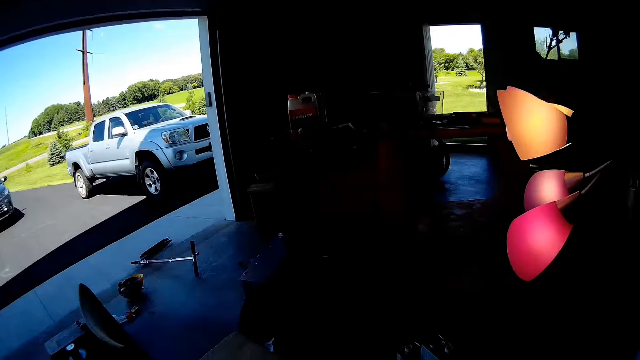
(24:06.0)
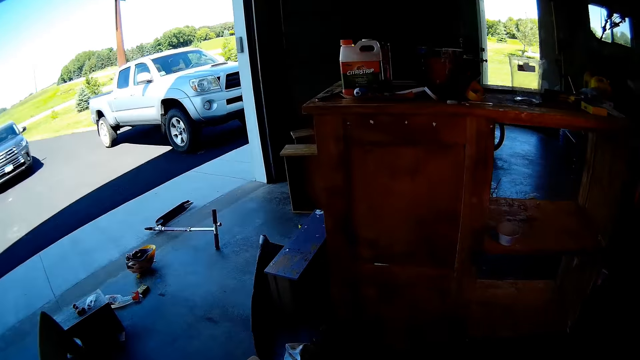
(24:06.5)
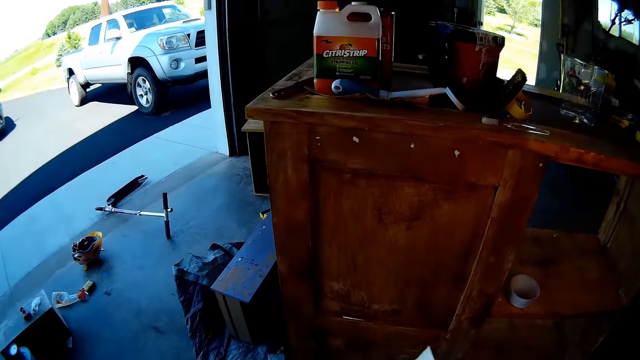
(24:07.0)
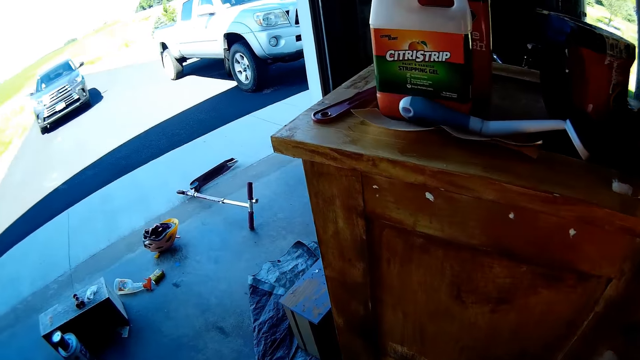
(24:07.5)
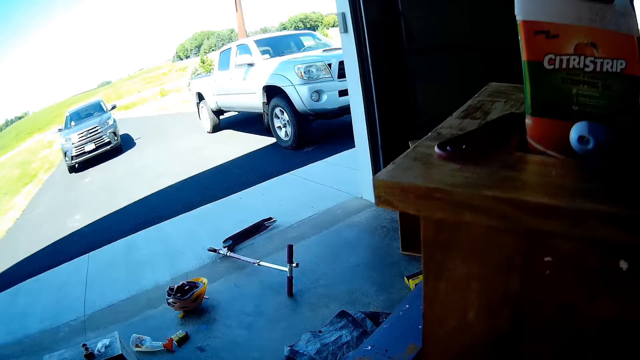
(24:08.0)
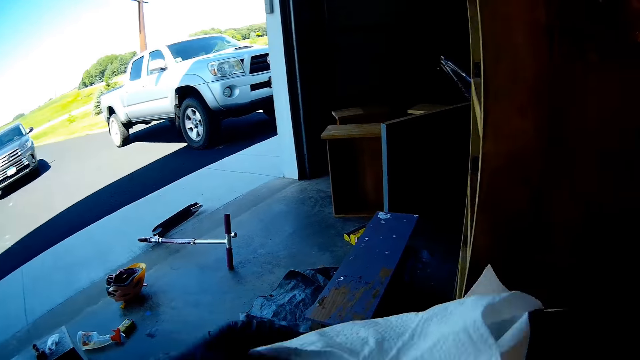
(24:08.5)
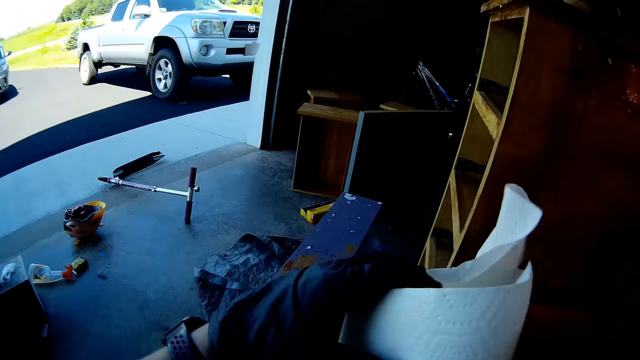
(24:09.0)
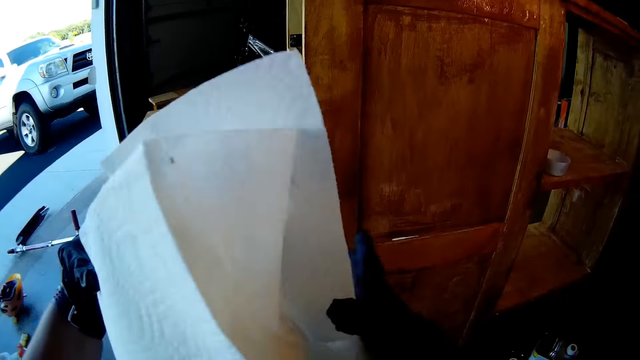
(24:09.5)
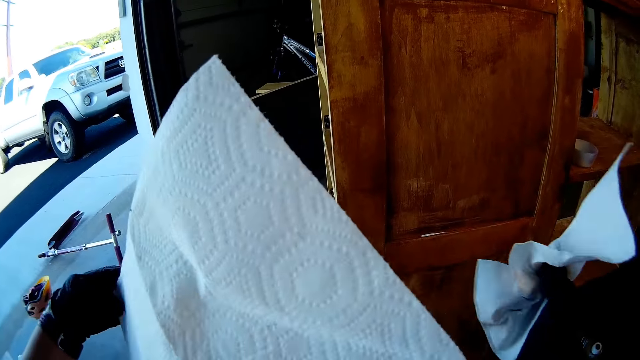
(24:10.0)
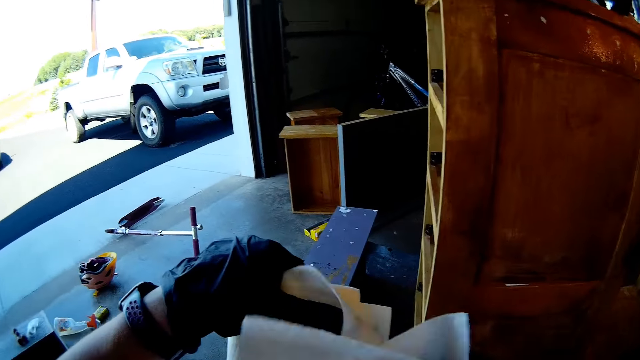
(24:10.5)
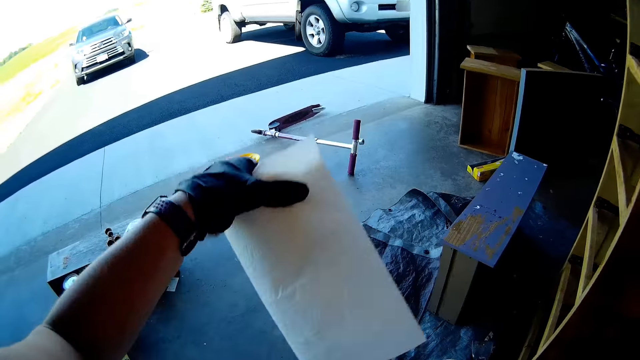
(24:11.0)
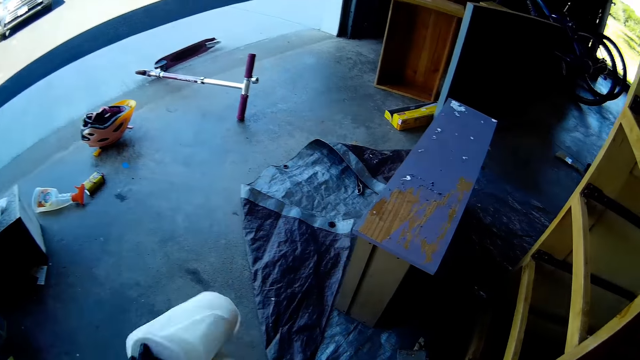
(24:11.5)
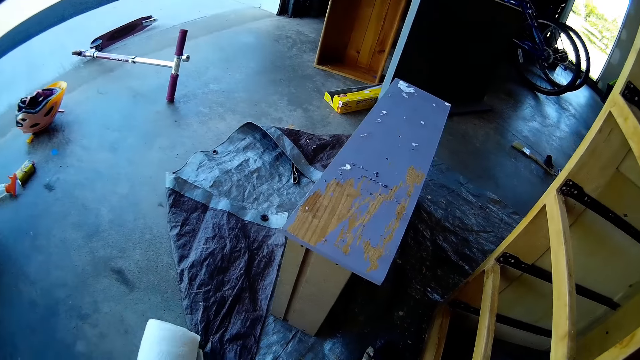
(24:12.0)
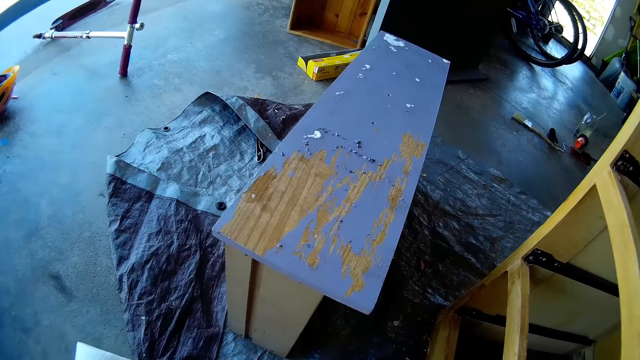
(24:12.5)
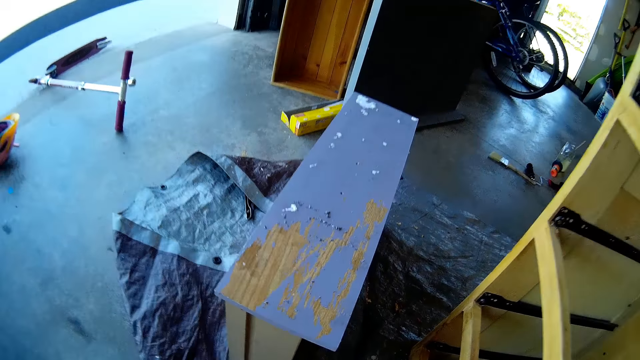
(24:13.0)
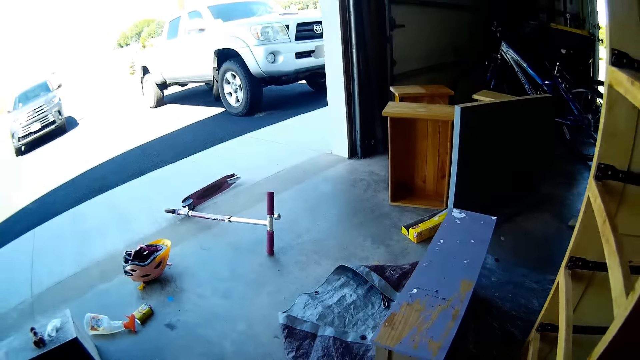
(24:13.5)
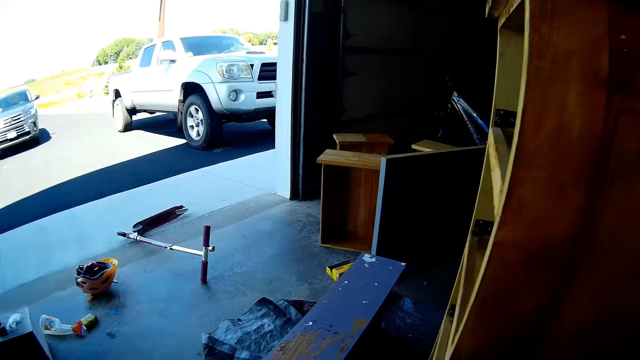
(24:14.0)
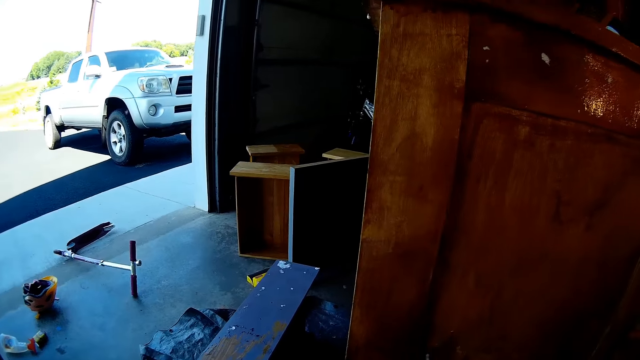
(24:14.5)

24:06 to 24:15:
The camera wearer holds the hand serviette. They cut the hand serviette. They drop the hand serviette.

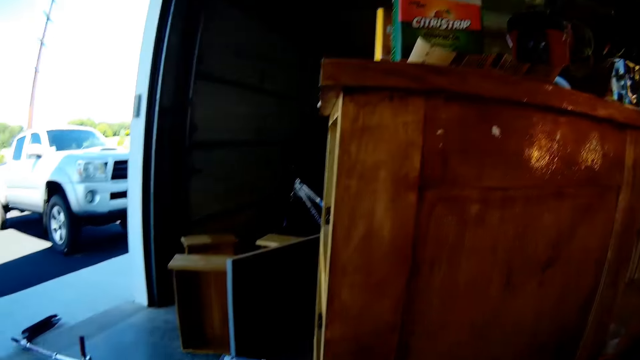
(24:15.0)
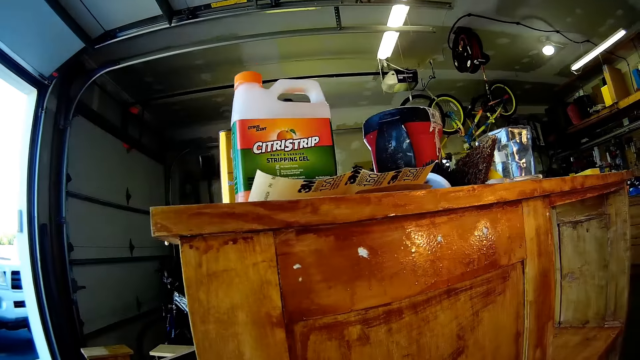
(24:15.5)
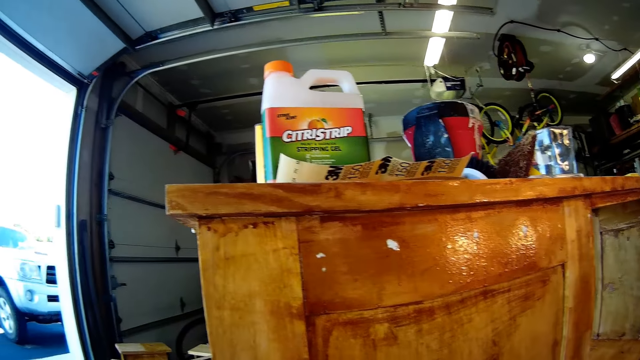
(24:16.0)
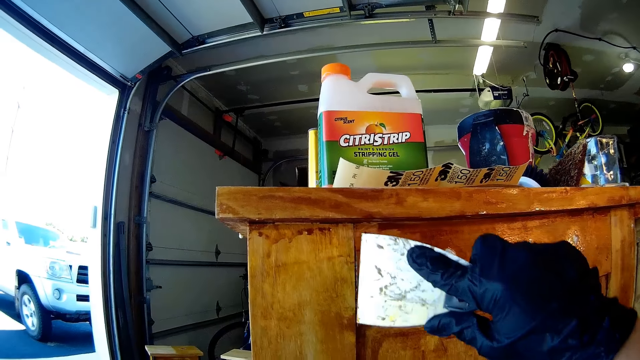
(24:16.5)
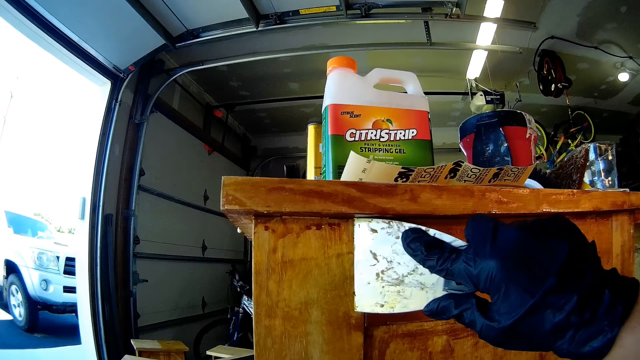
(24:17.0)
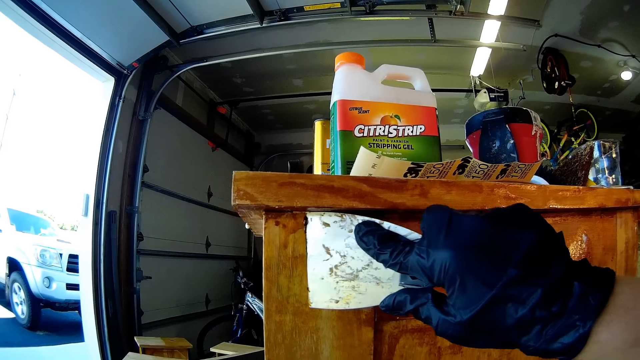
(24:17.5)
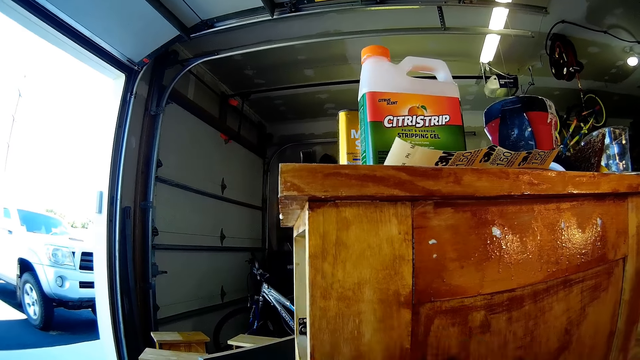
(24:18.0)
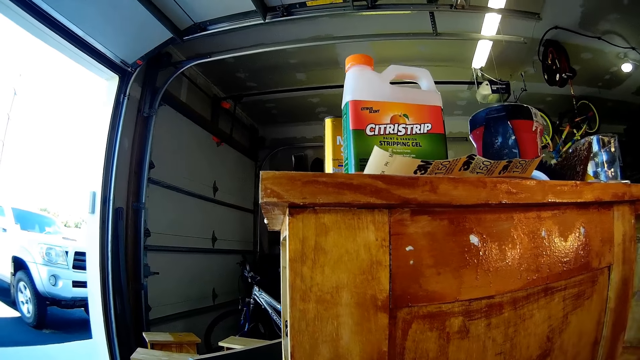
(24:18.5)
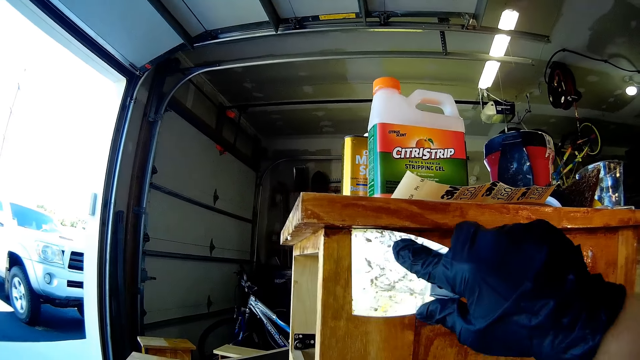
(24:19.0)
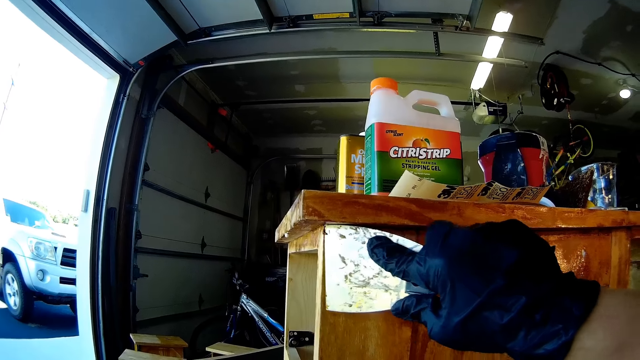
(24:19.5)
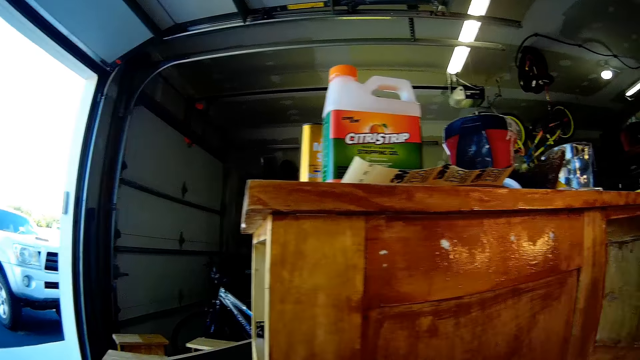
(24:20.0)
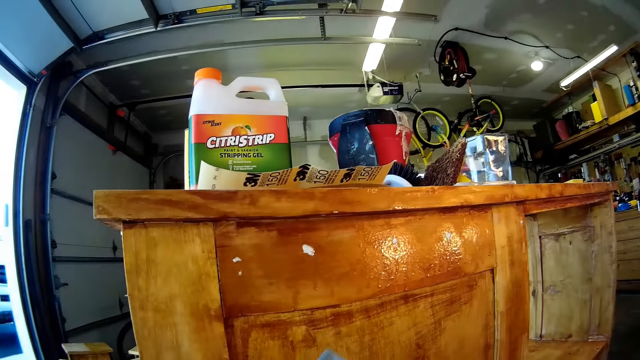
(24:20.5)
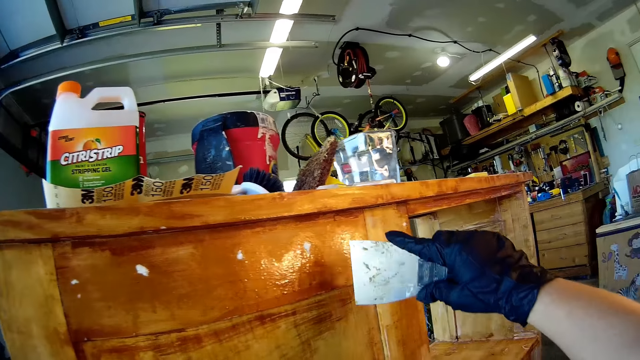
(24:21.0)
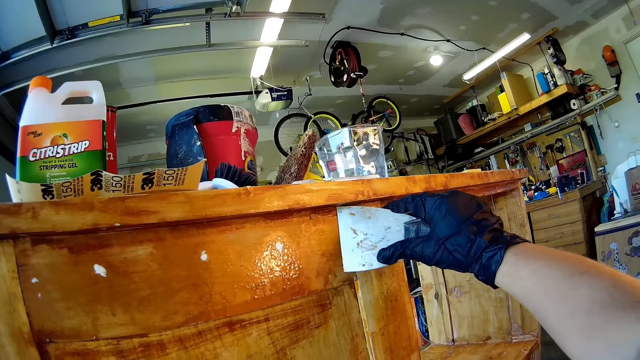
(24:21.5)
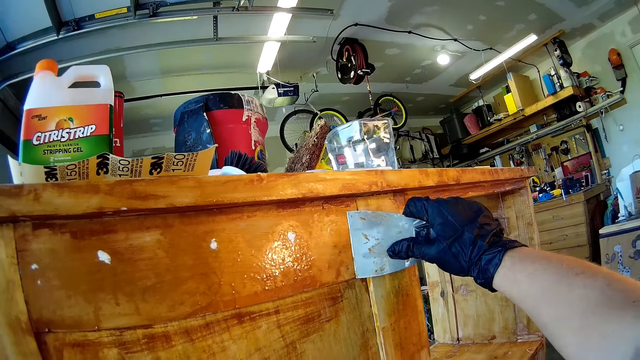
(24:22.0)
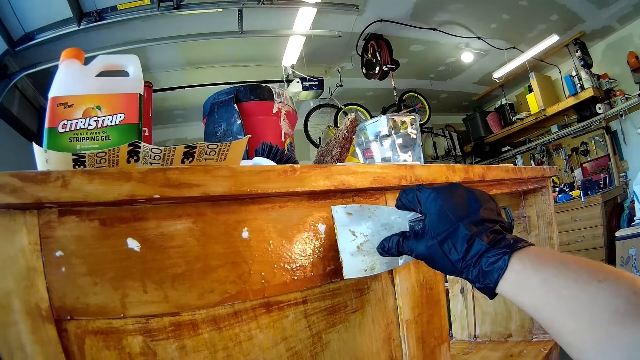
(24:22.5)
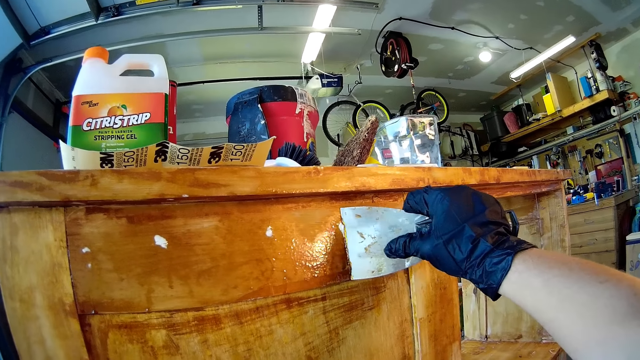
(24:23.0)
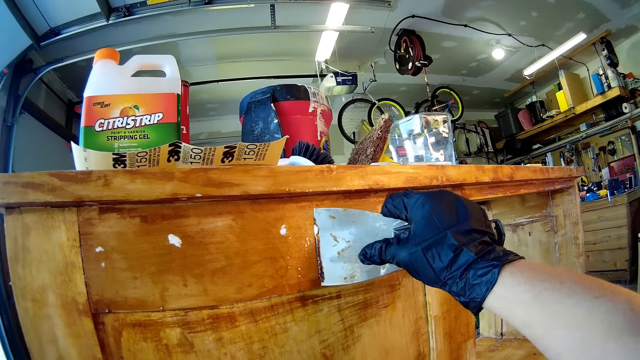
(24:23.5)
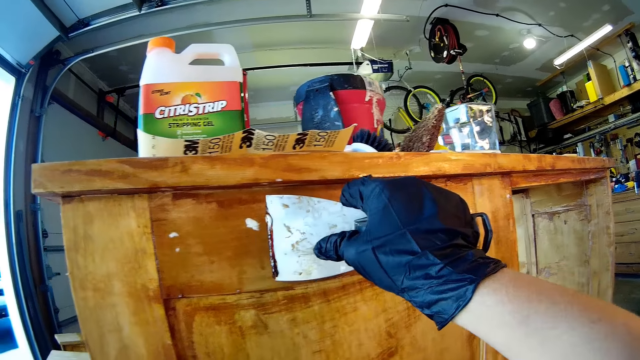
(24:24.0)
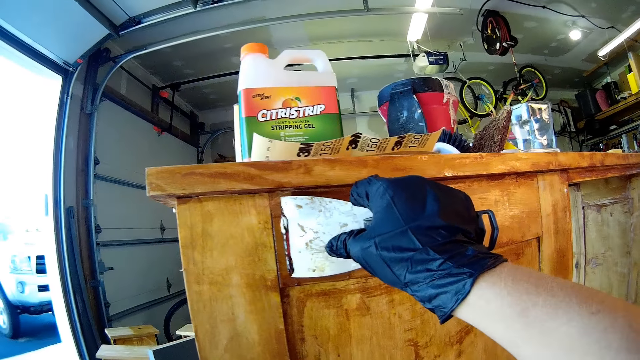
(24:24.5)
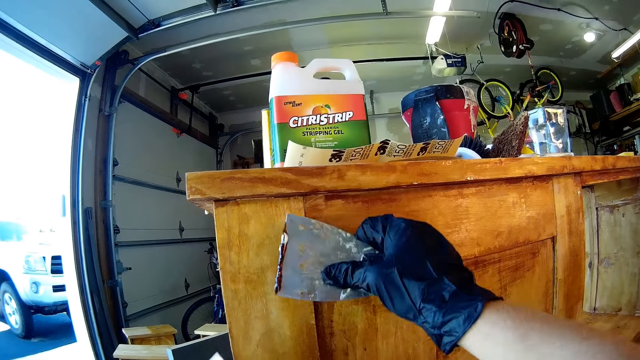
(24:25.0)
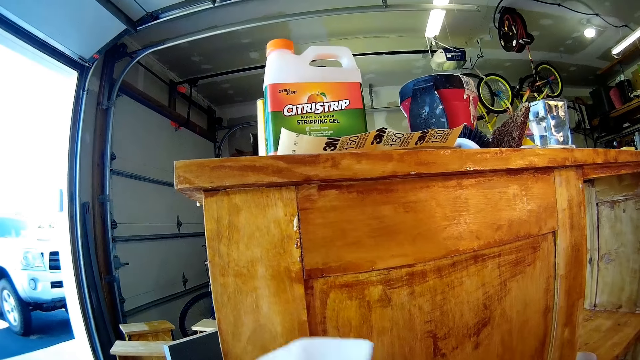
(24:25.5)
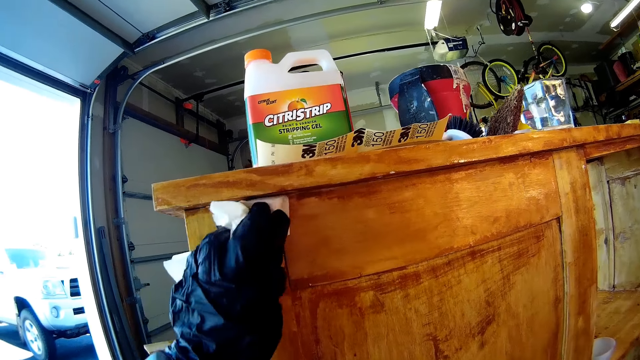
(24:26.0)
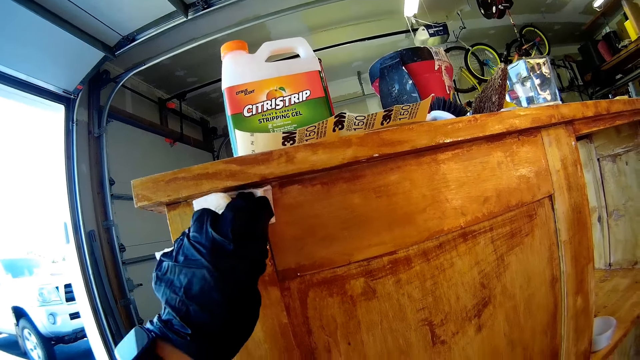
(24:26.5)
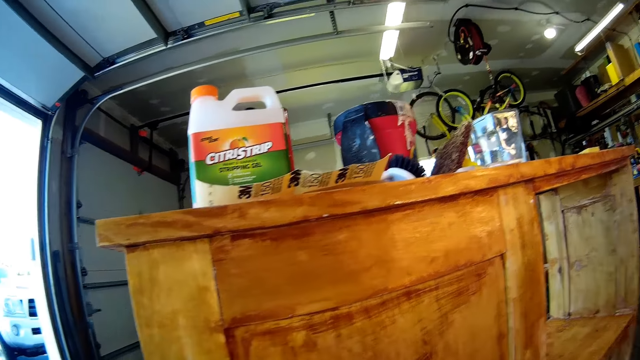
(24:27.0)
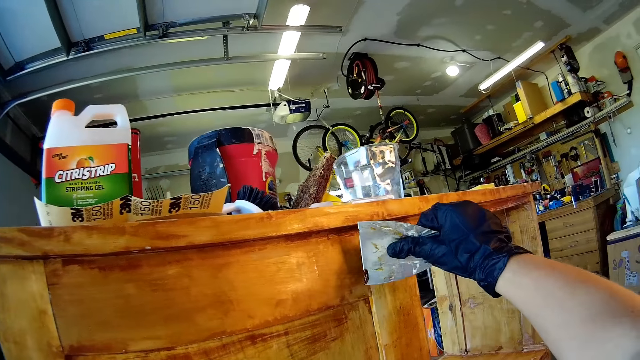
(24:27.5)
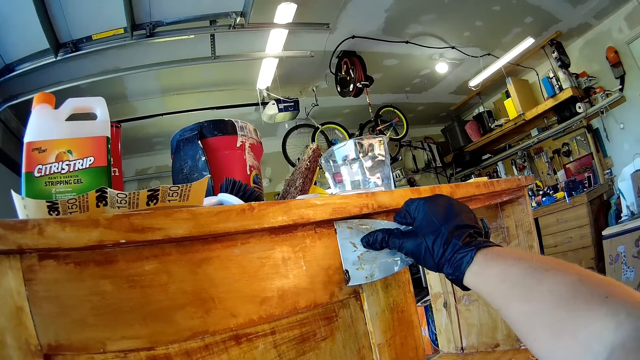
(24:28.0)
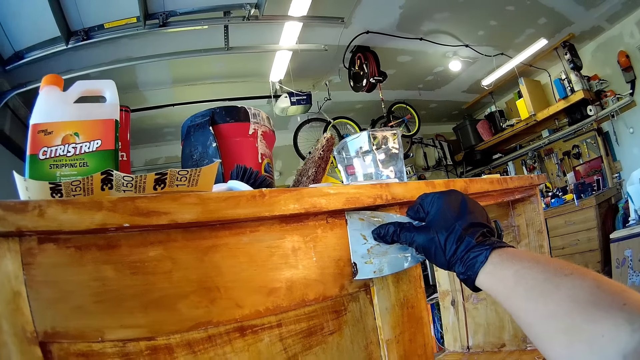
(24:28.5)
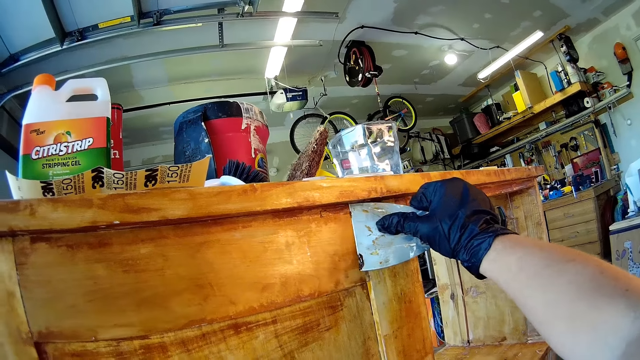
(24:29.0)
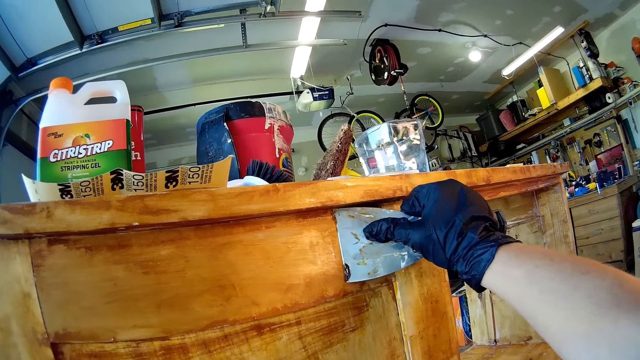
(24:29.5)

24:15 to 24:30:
The camera wearer holds the piece of serviette. They scrub the cupboard with the scraper. They scrape off paint with a paint scraper. They remove the hand from the cupboard. They scrub the cupboard with the scraper. They wipe the scraper on the serviette. They wipe the wooden stand with the serviette. They scrape off paint with the paint scraper. They scrub the cupboard with the scraper.
